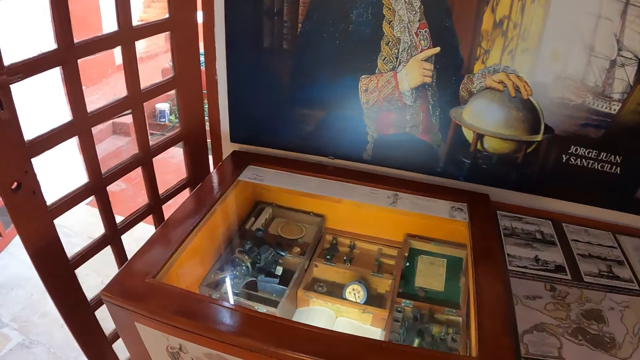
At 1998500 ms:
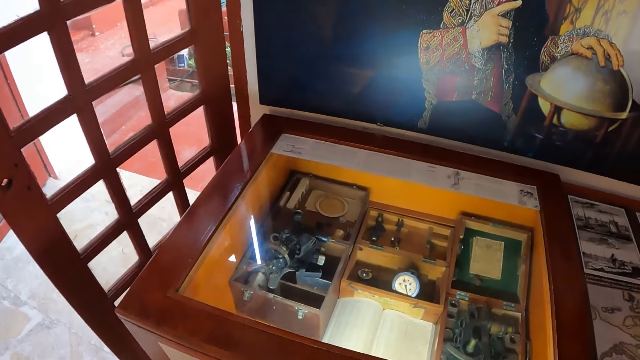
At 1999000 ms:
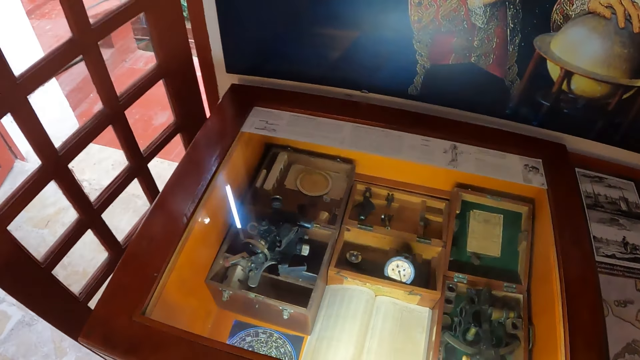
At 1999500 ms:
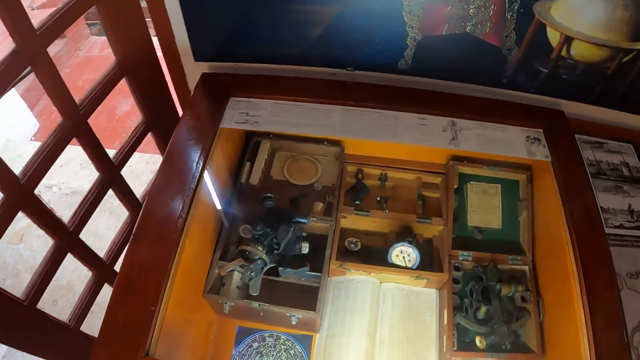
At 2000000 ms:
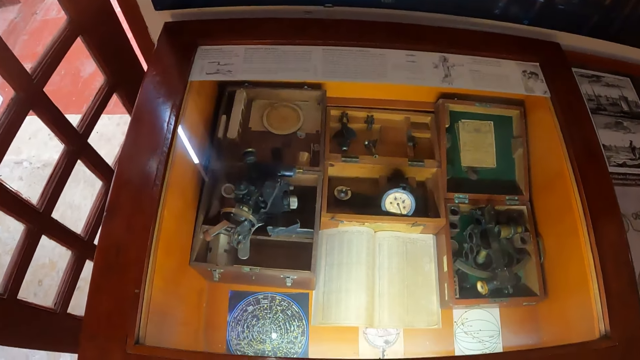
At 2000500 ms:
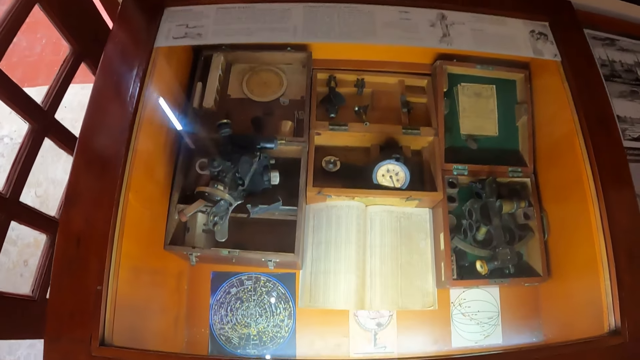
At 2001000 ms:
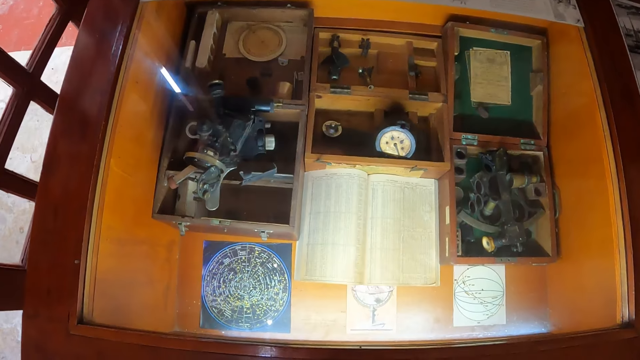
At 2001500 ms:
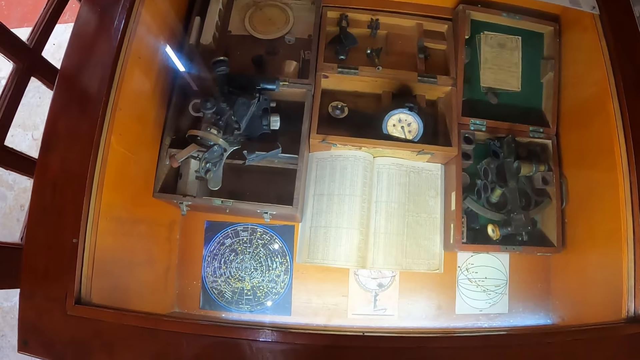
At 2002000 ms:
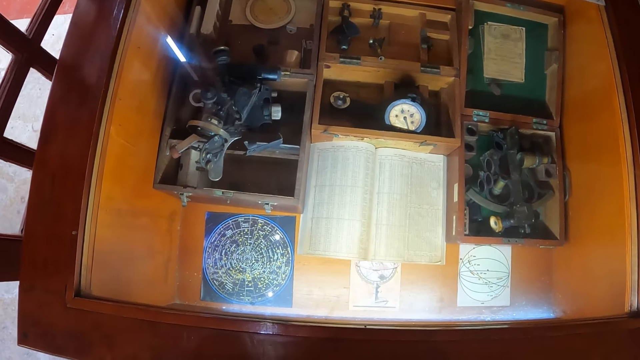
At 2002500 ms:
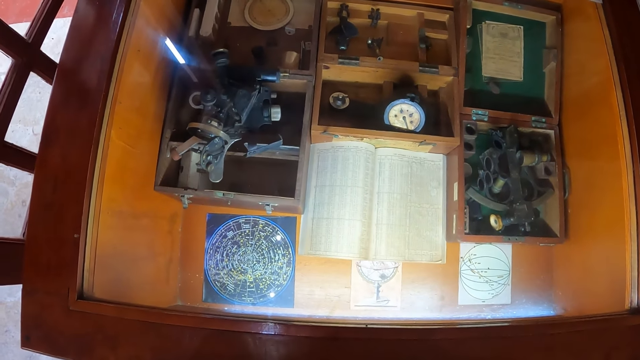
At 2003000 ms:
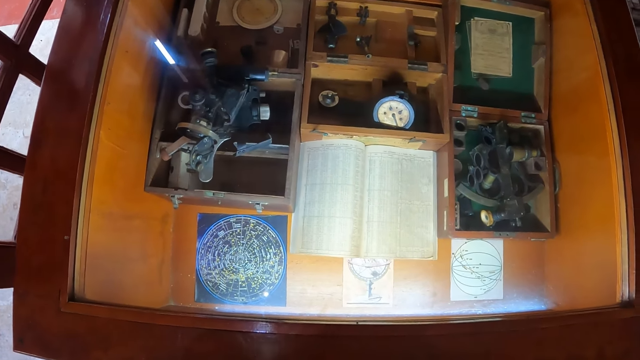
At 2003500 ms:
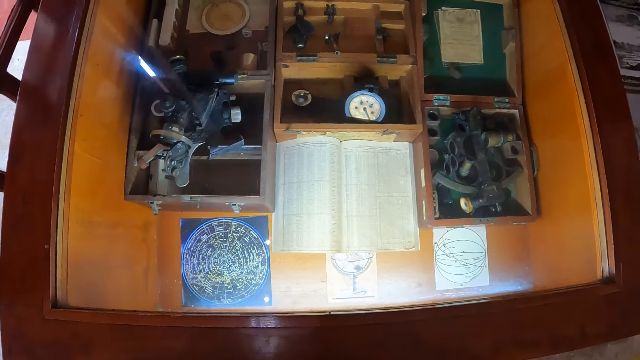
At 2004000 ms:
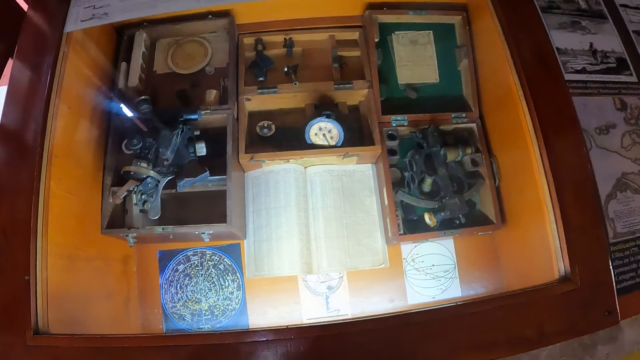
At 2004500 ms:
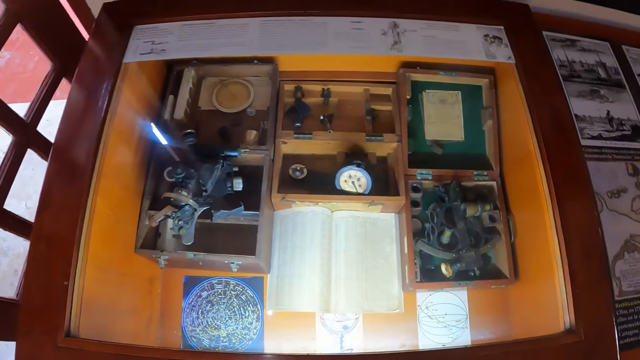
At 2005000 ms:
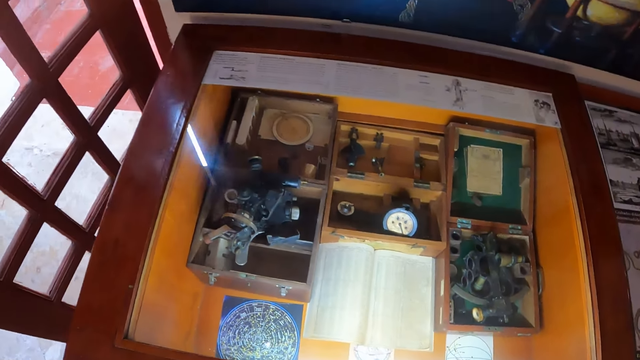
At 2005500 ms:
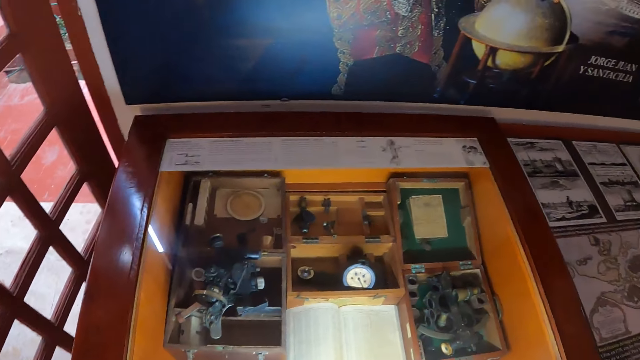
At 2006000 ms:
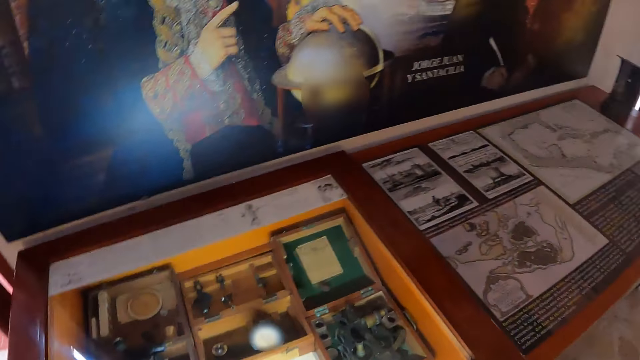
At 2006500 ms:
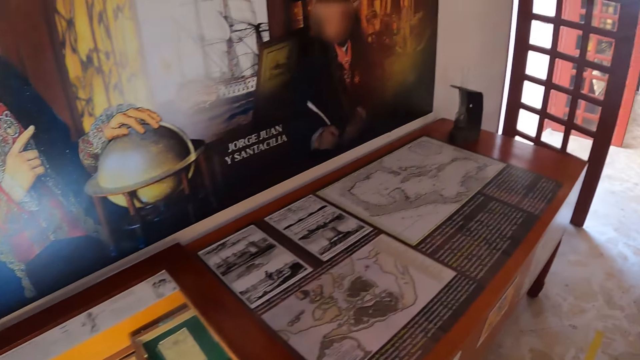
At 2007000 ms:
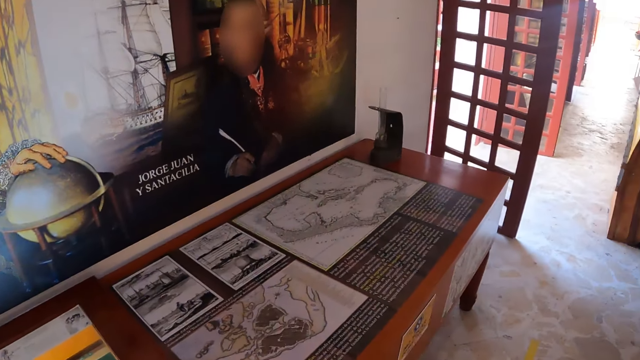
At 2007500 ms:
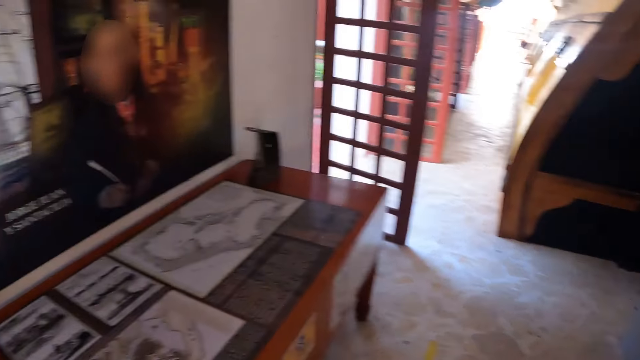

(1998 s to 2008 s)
The camera wearer stares at the ancient artefacts. They turn right.

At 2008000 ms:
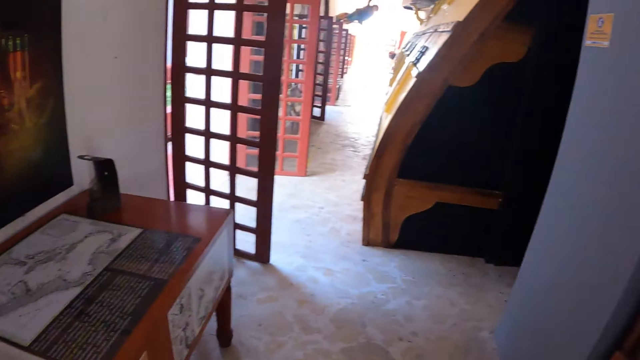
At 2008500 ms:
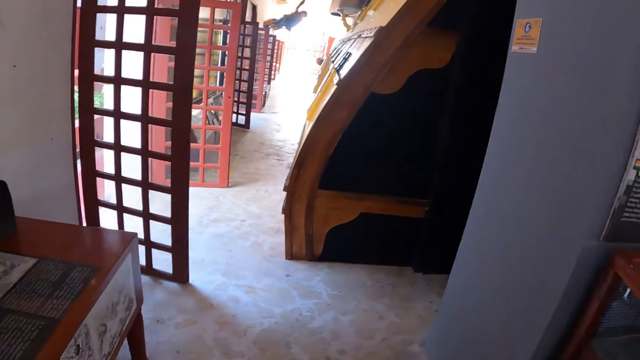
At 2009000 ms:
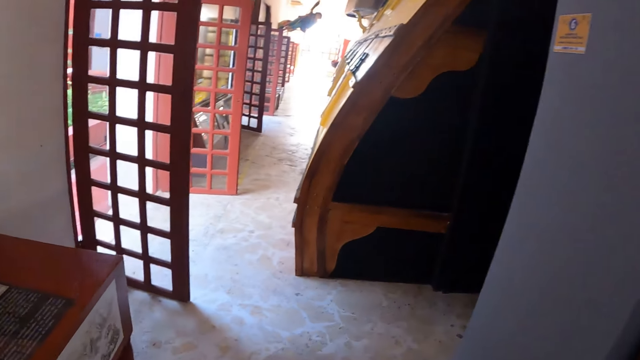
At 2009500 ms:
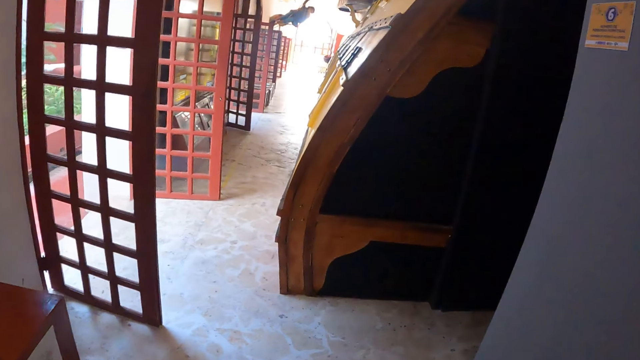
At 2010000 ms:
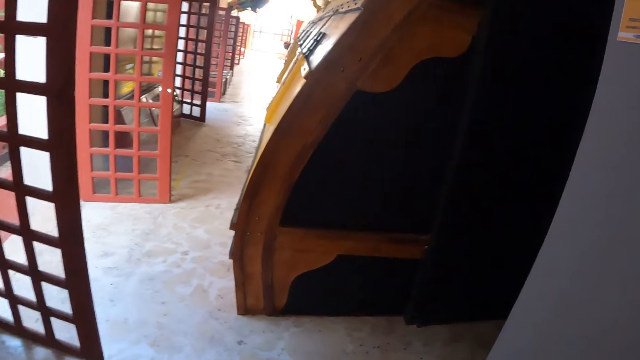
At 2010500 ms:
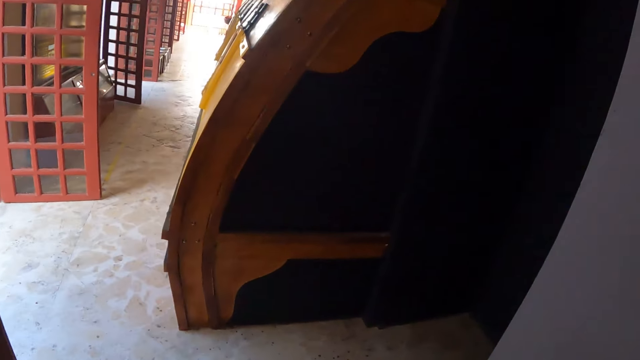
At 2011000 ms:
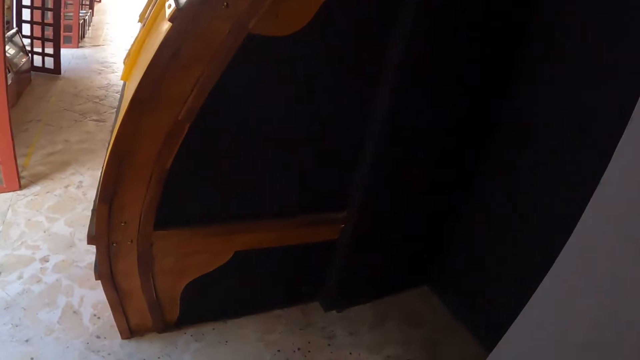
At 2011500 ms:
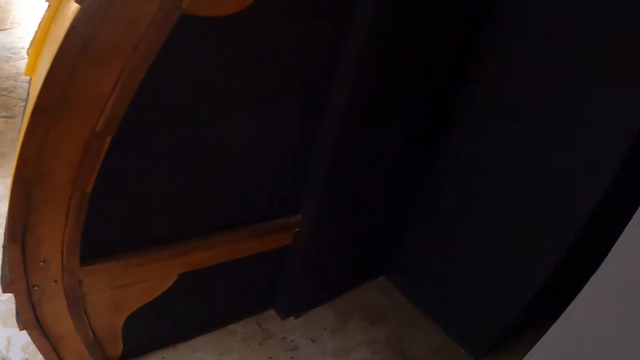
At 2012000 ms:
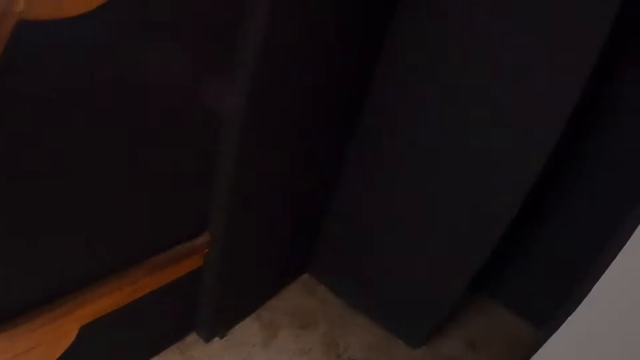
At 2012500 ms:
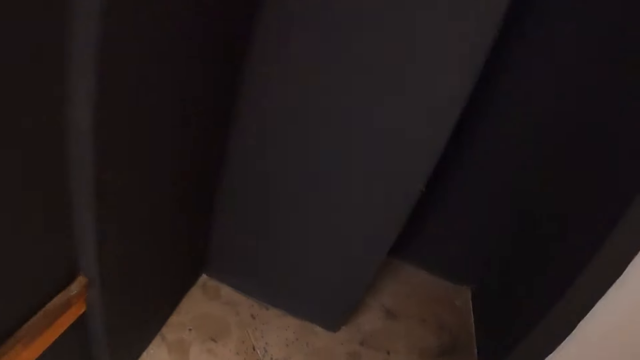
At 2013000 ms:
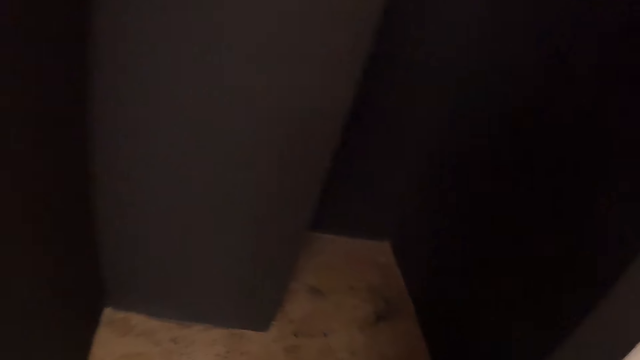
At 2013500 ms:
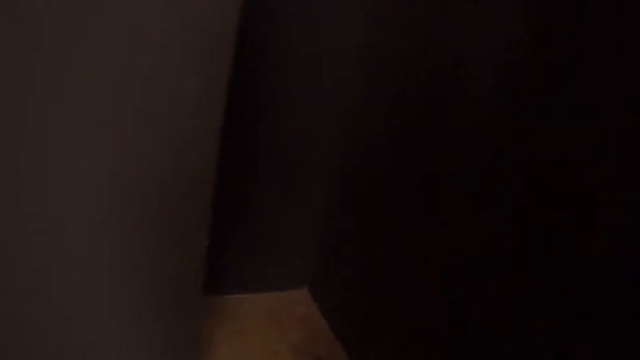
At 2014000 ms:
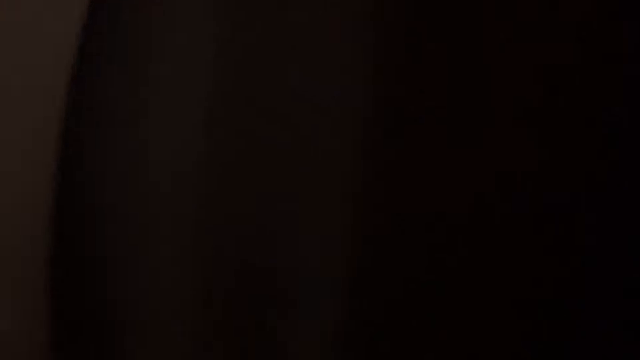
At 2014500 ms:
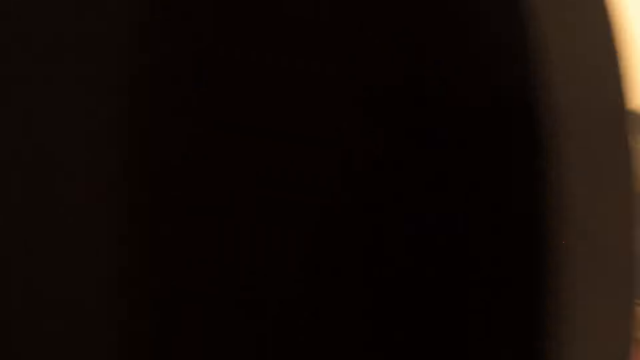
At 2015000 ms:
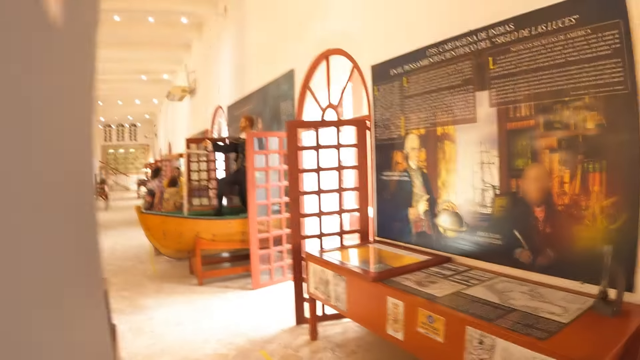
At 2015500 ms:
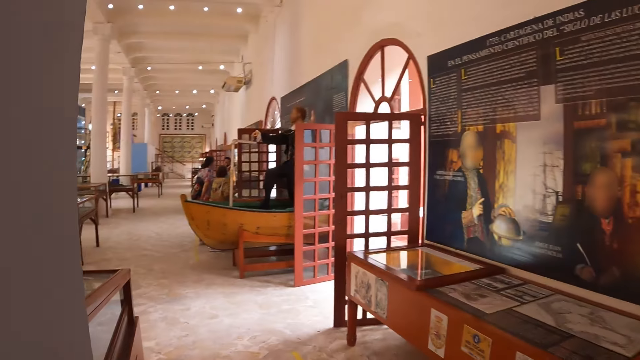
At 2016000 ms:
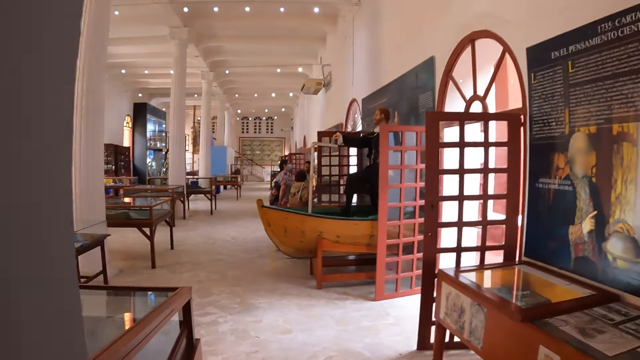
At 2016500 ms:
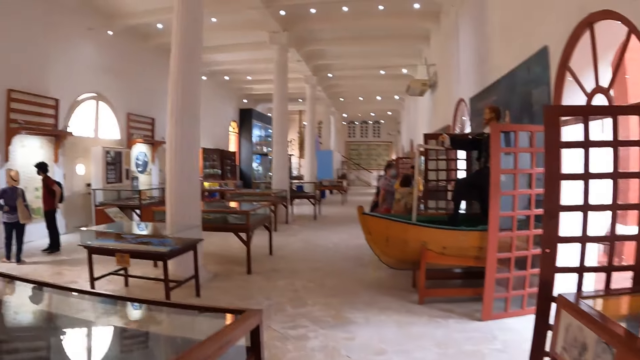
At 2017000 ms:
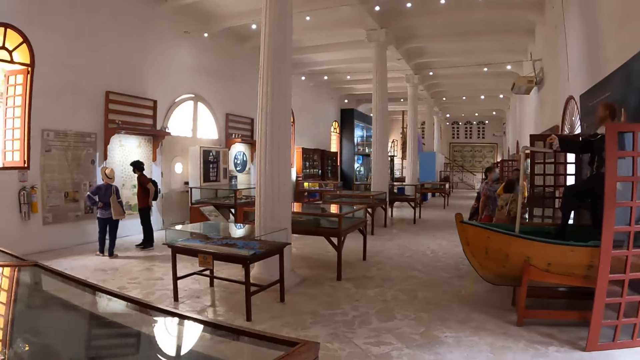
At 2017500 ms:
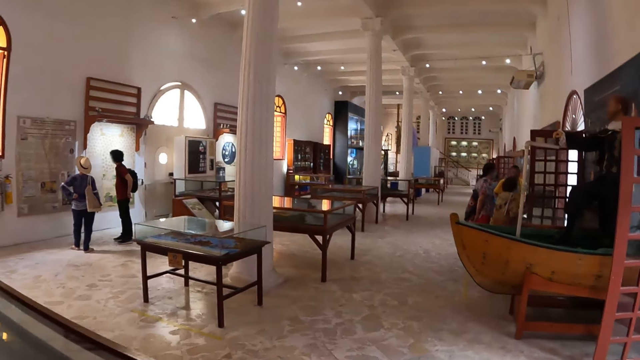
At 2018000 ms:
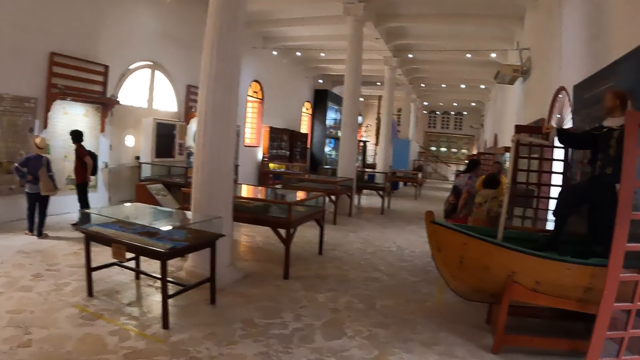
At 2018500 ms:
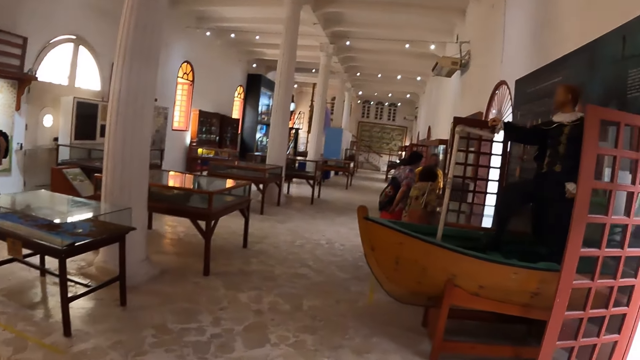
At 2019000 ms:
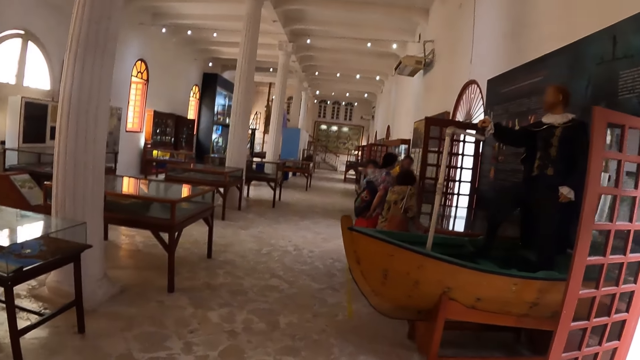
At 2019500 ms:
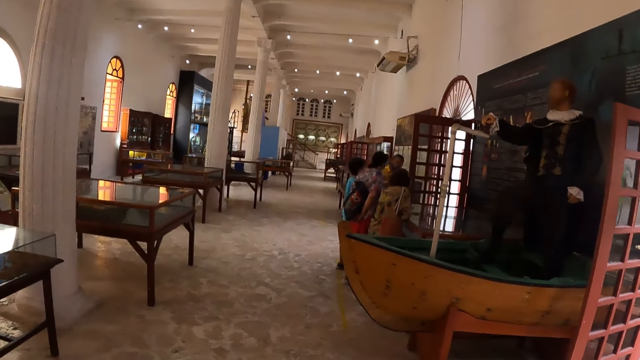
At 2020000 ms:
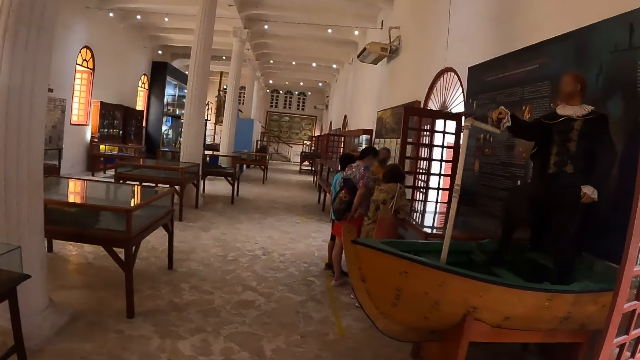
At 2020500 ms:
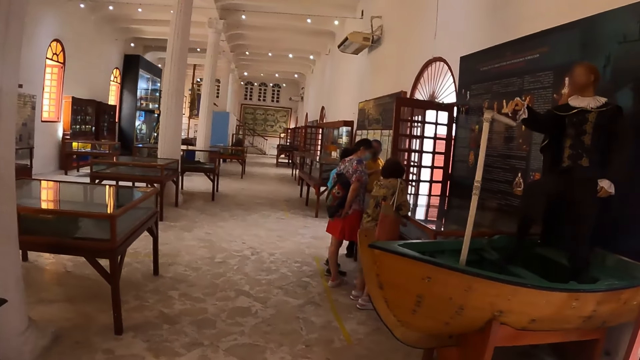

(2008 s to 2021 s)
The camera wearer walks forward on the floor. They turn right. They walk forward. They turn back. They walk forward. They look left. They look forward.
